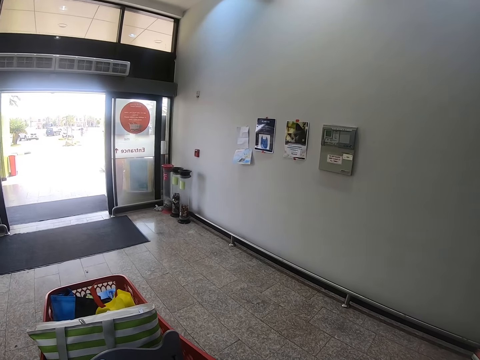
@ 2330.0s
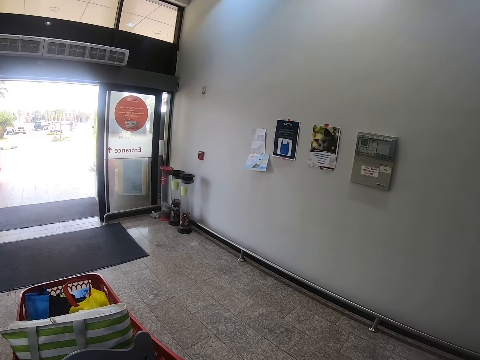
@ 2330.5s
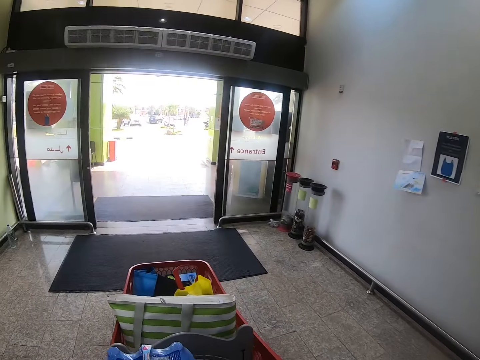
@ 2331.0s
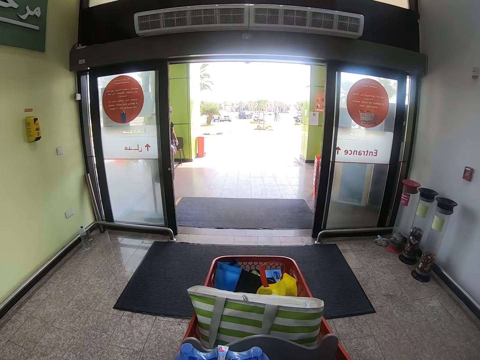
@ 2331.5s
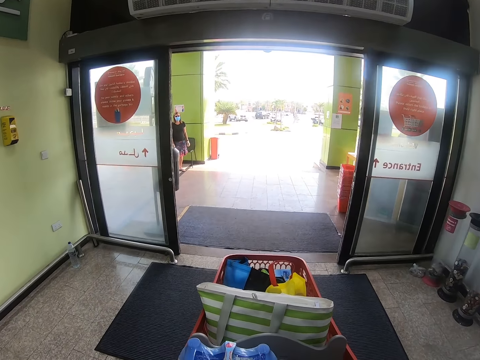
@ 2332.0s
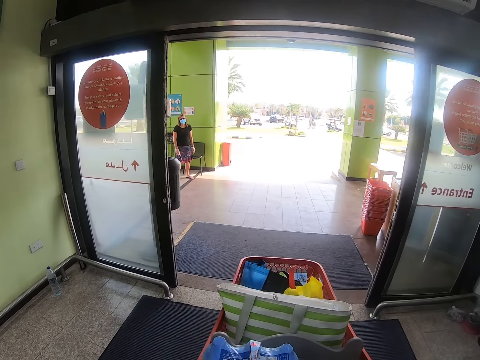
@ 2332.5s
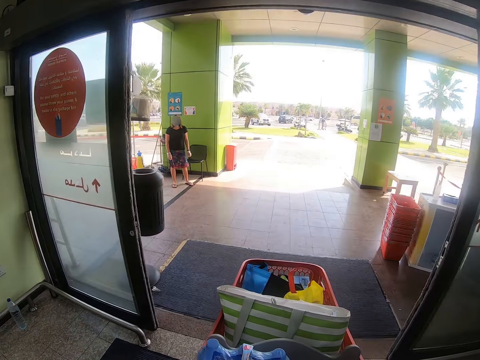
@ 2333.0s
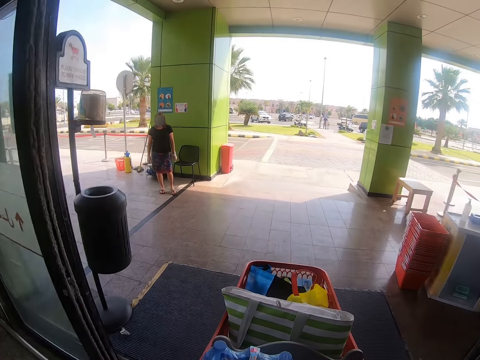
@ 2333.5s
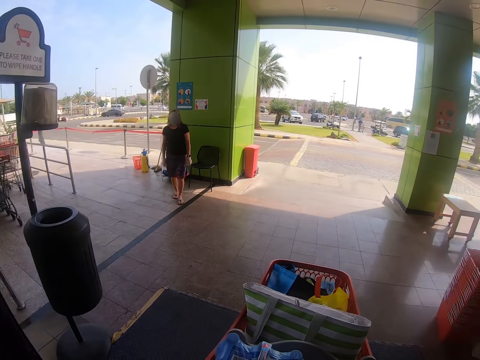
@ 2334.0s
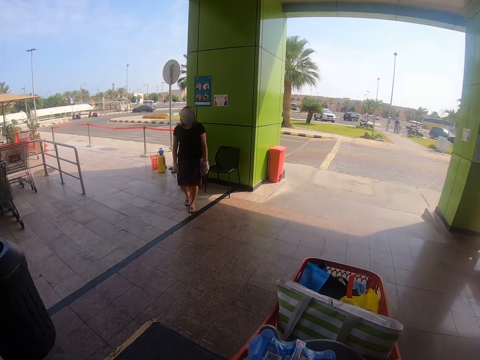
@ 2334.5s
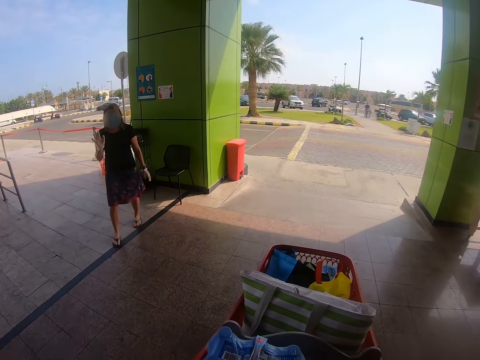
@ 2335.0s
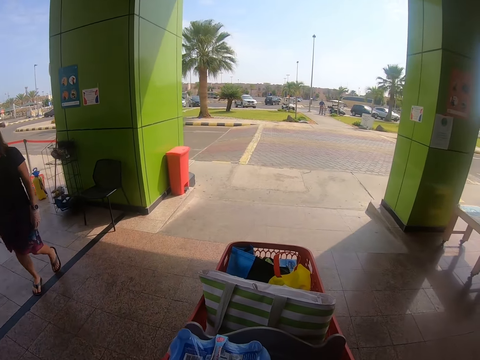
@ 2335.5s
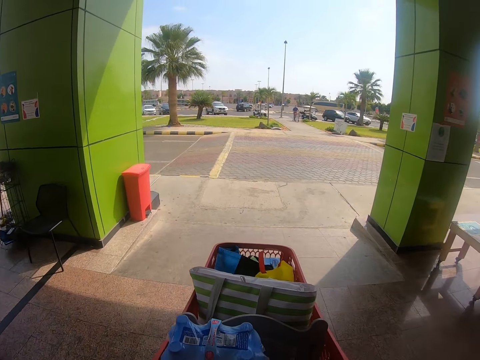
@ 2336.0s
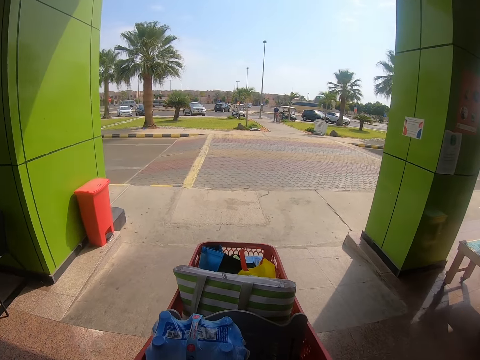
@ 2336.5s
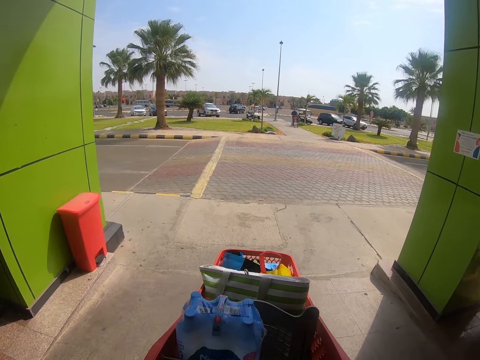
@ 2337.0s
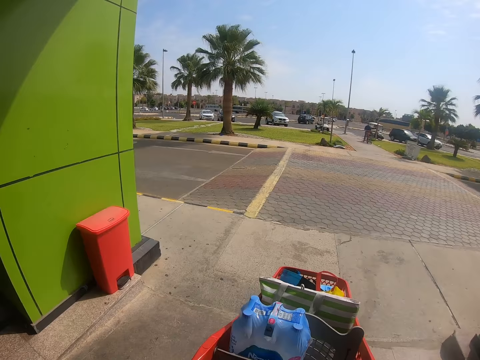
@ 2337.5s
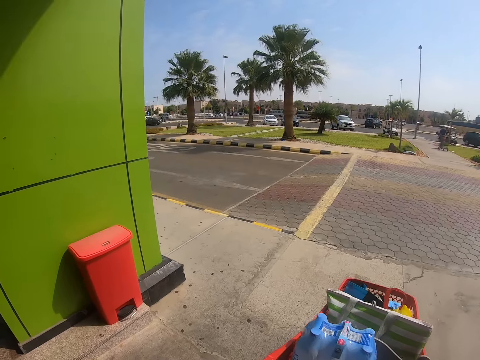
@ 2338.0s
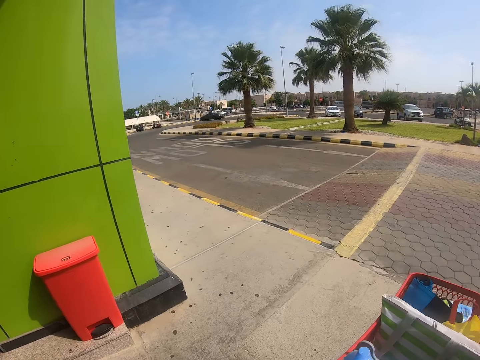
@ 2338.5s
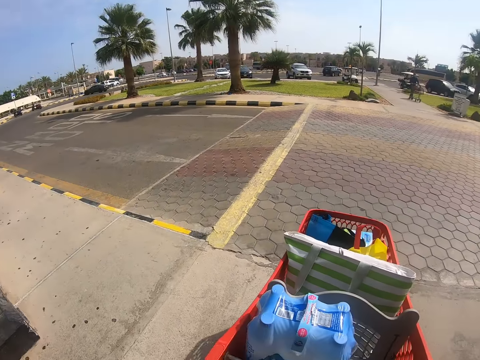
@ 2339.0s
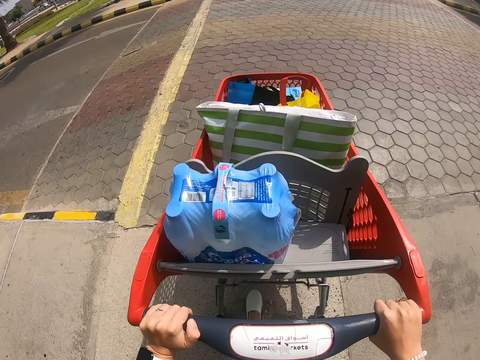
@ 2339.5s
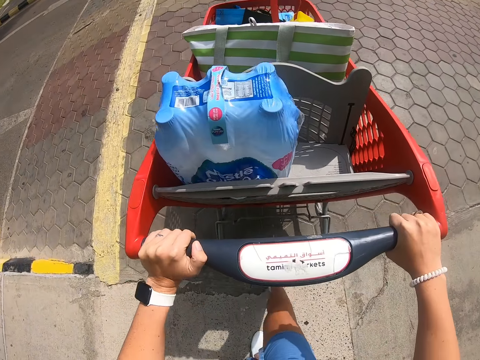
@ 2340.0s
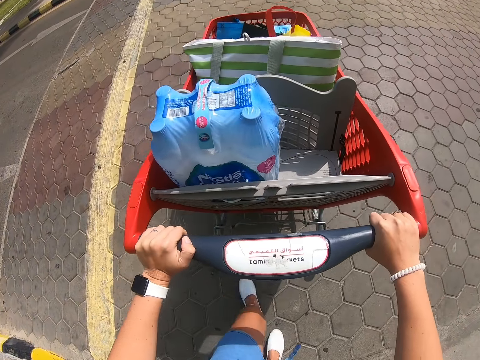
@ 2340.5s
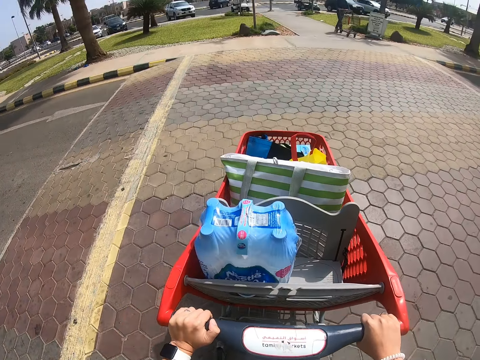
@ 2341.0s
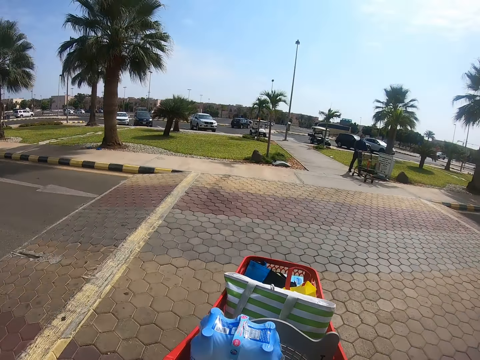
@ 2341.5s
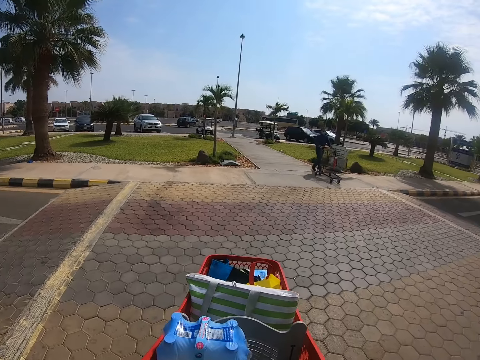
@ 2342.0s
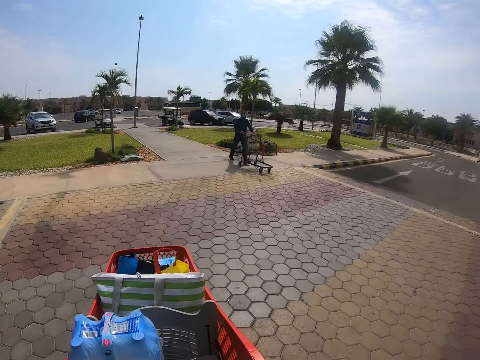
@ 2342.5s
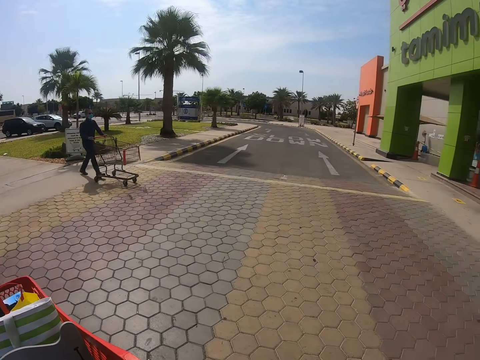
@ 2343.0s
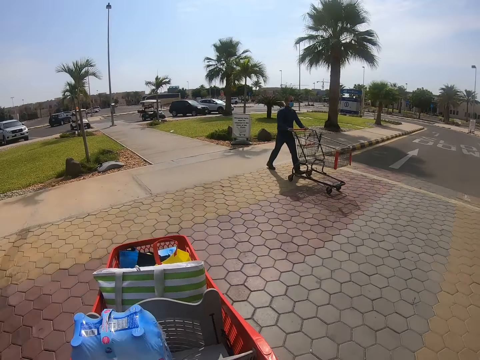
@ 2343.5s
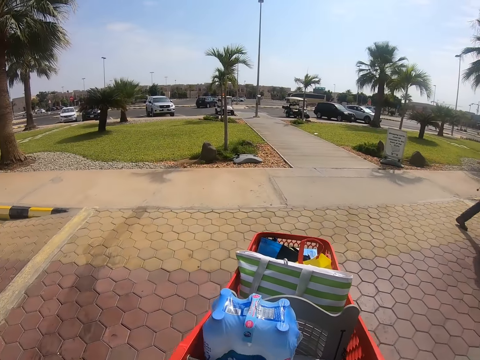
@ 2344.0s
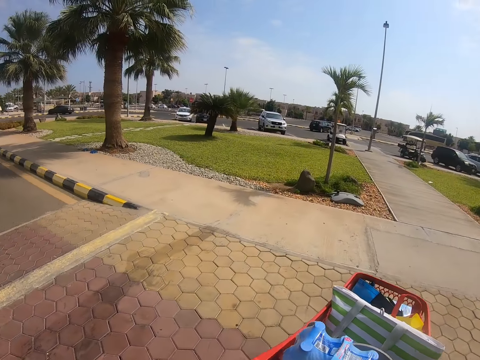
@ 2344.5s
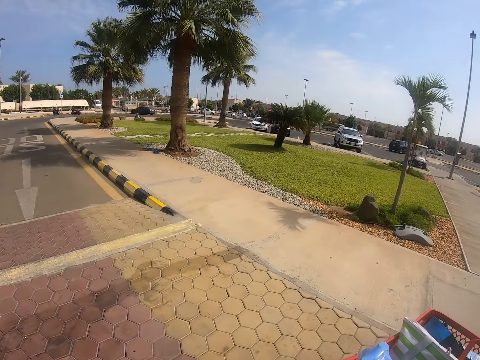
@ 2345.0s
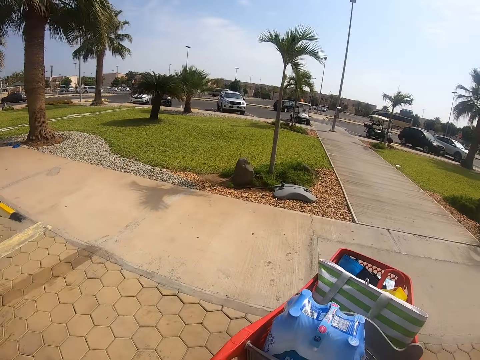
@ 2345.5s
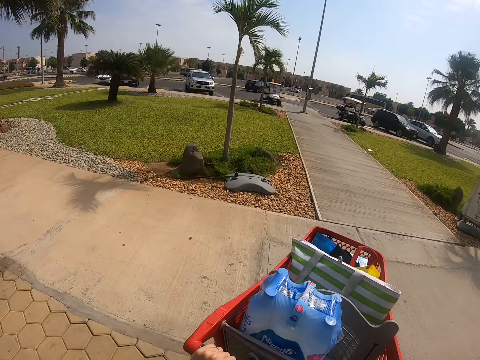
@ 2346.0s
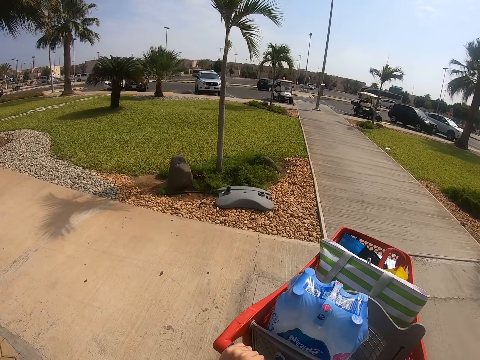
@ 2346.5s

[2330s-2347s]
A lady appears. The camera wearer pushes the trolley. A man appears. The camera wearer pushes the trolley. They walk towards the parking lot. The man pushes the trolley. The camera wearer pushes the trolley.

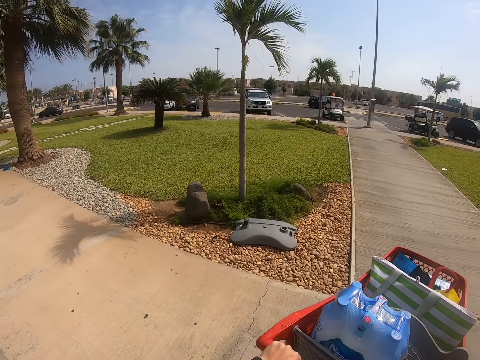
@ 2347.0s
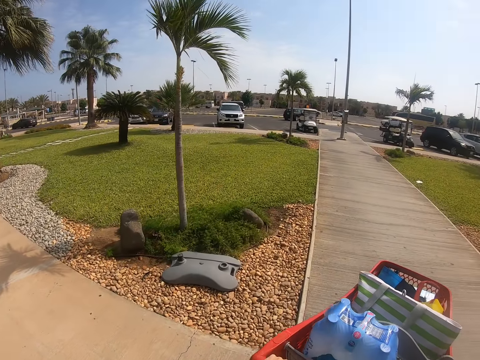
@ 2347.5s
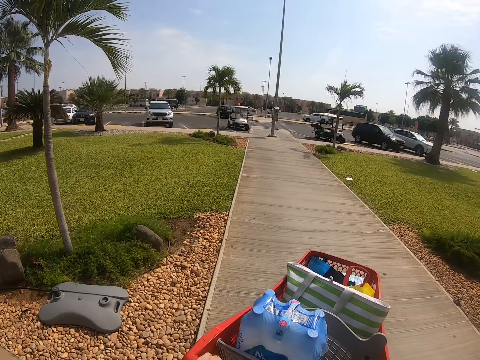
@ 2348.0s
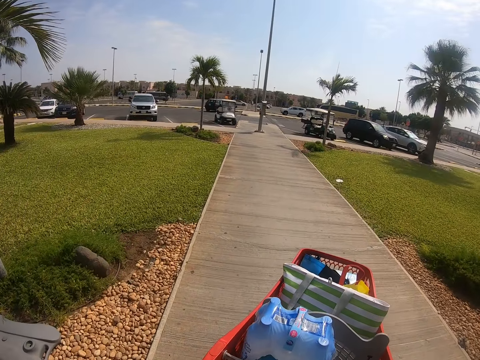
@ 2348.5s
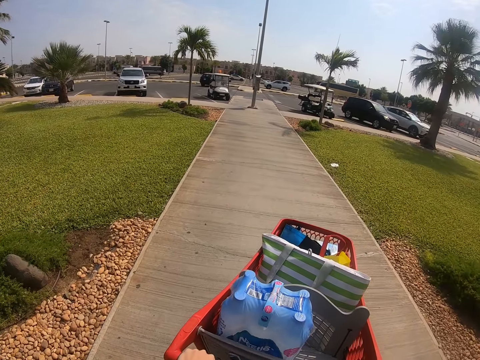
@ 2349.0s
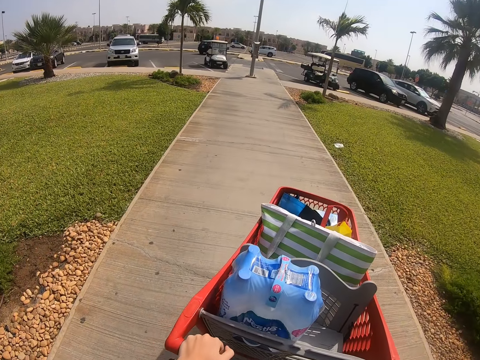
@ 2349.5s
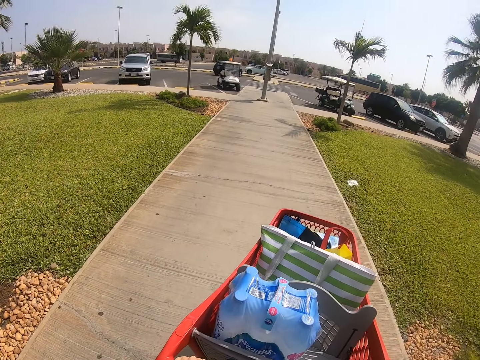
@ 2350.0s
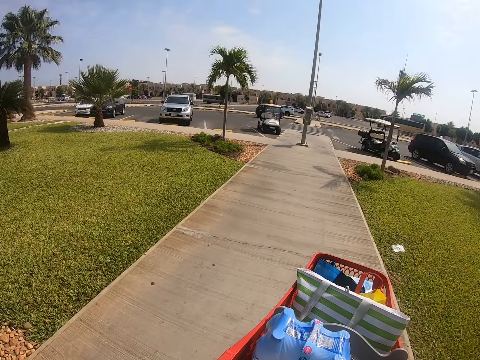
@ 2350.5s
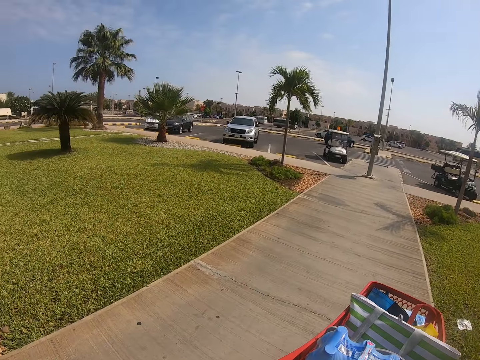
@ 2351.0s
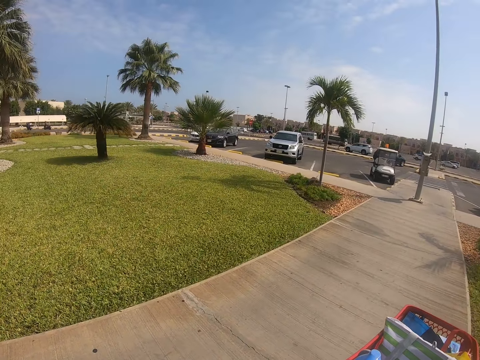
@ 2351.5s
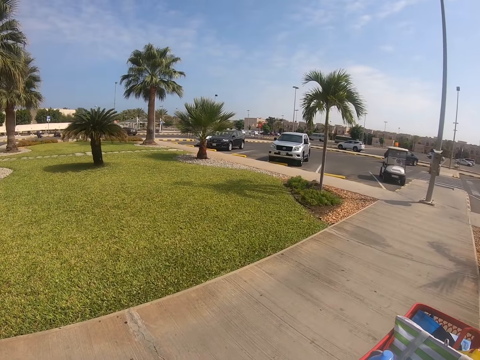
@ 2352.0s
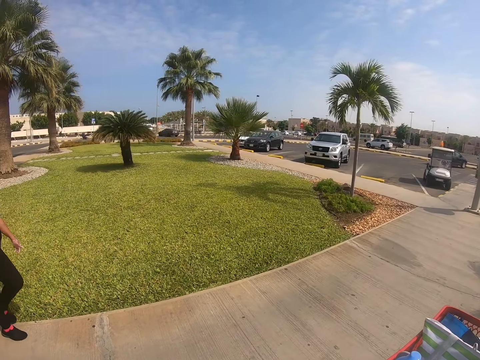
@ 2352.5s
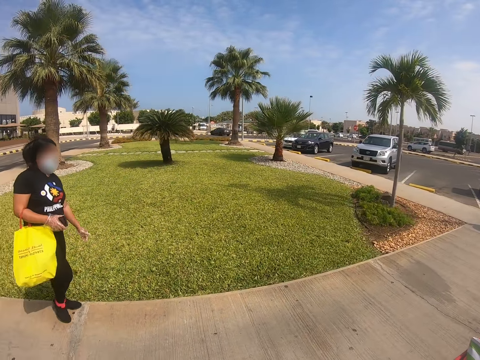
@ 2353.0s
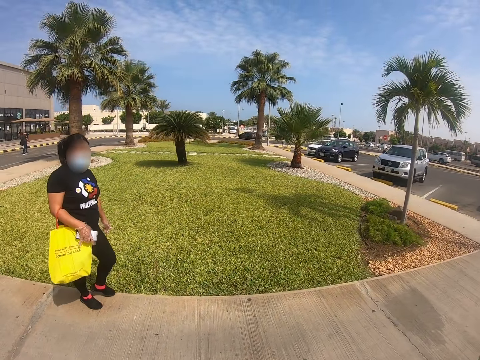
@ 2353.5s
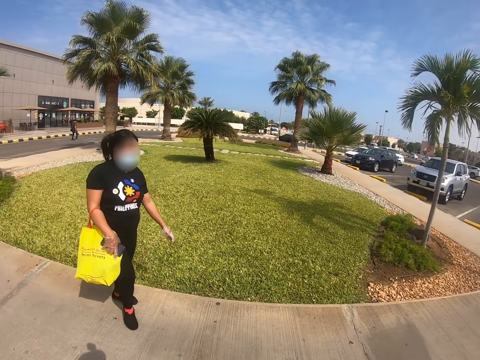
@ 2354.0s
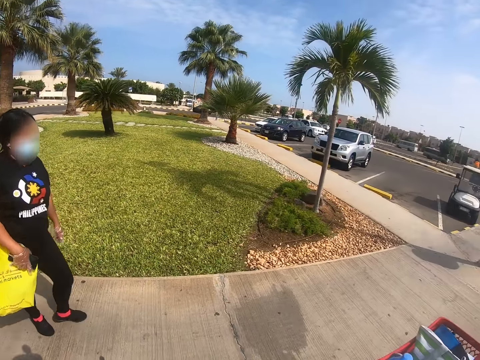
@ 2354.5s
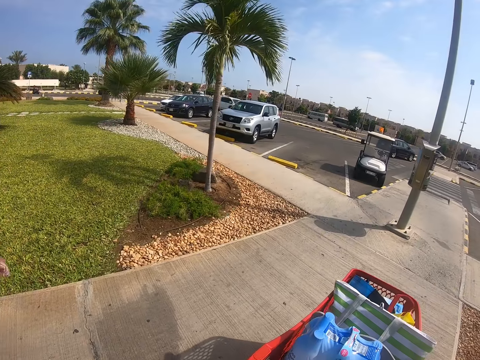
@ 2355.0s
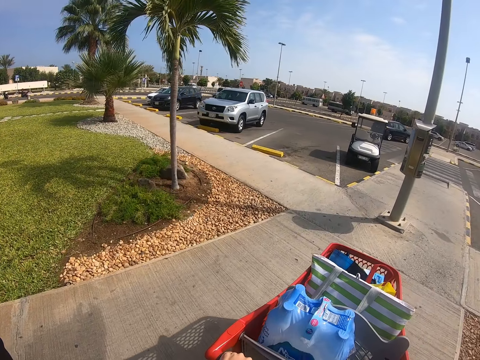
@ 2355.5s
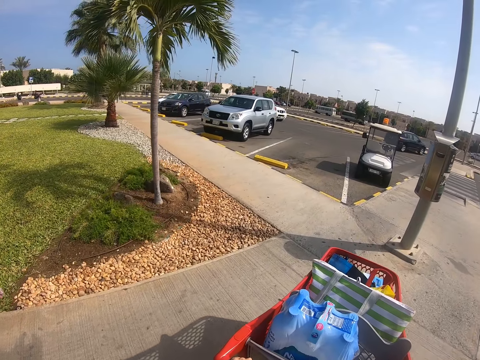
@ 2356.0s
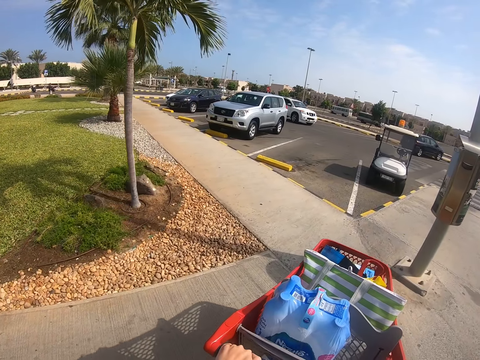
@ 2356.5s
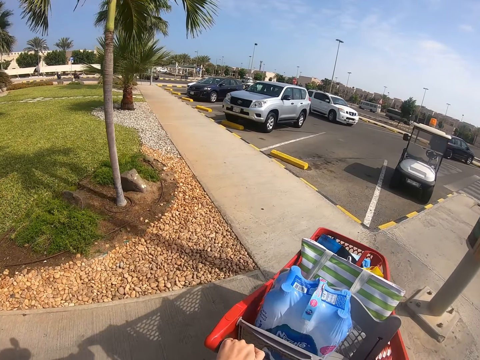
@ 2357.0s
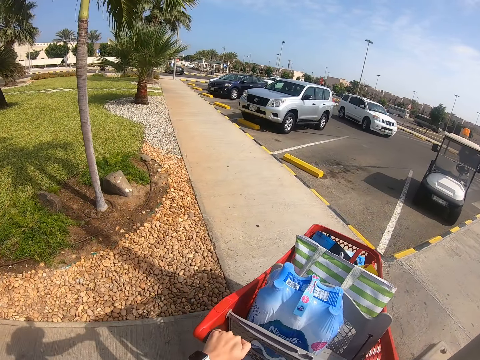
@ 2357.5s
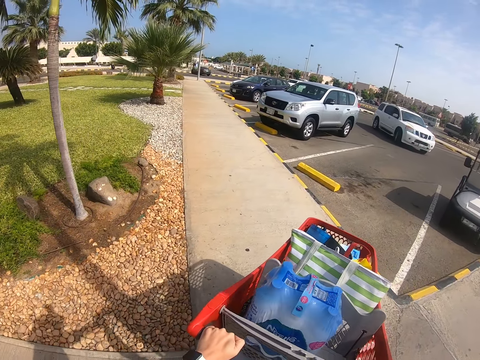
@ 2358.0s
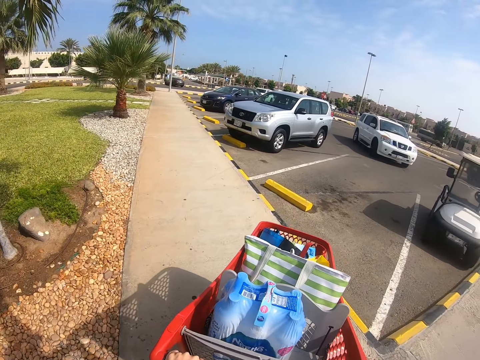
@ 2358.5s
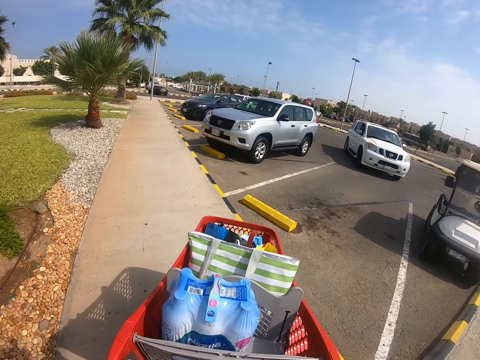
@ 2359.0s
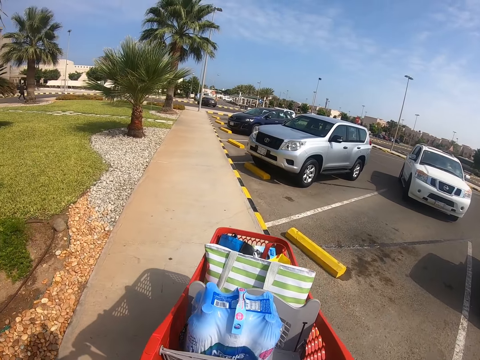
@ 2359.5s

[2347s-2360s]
A lady walks on the pavement along the camera wearer. The camera wearer pushes the trolley.
